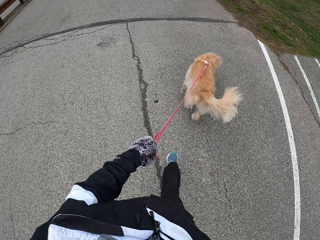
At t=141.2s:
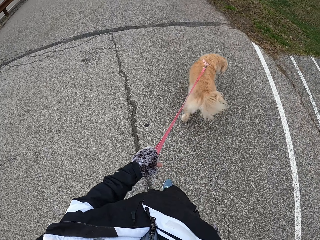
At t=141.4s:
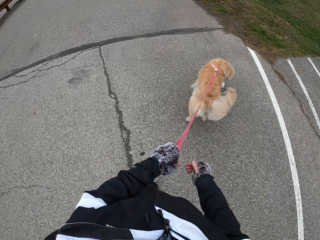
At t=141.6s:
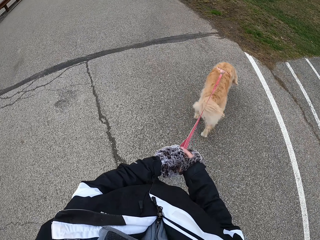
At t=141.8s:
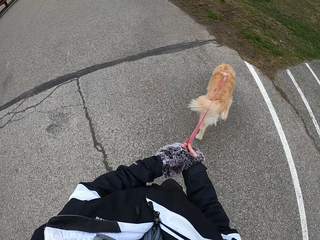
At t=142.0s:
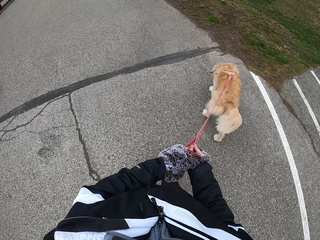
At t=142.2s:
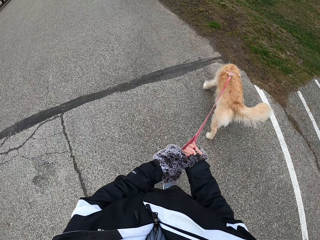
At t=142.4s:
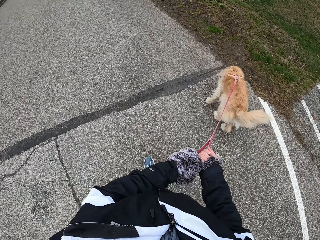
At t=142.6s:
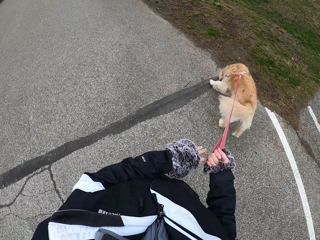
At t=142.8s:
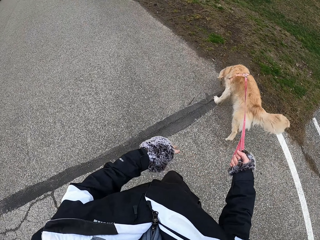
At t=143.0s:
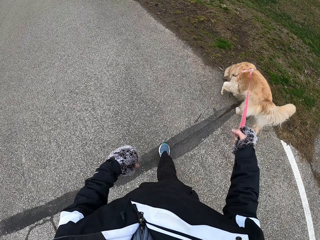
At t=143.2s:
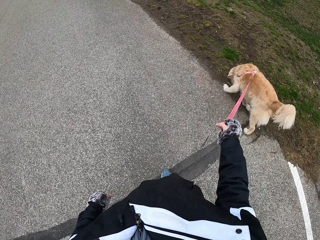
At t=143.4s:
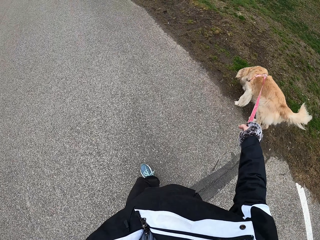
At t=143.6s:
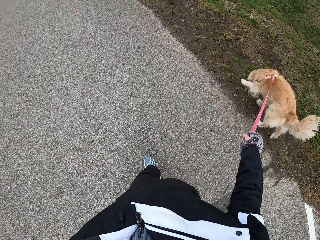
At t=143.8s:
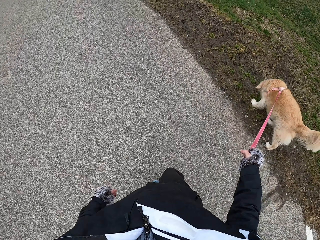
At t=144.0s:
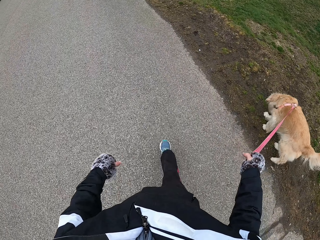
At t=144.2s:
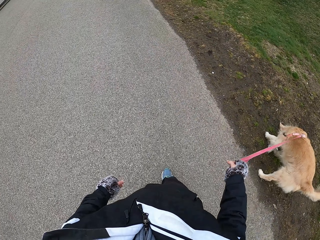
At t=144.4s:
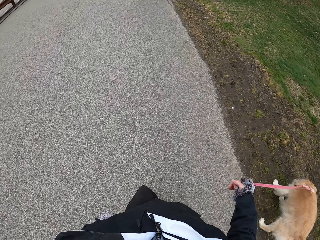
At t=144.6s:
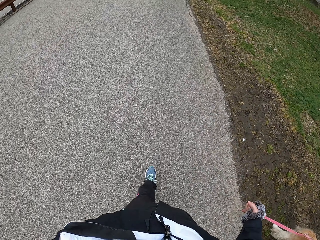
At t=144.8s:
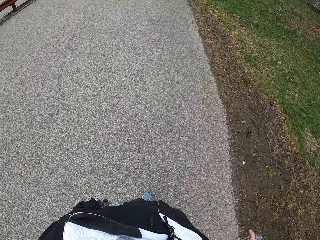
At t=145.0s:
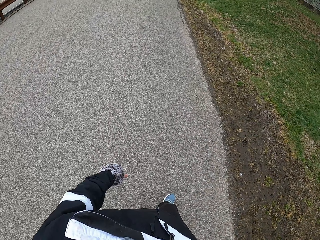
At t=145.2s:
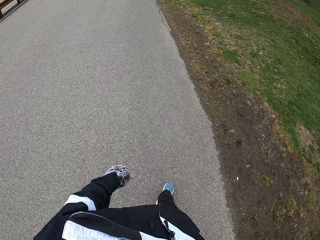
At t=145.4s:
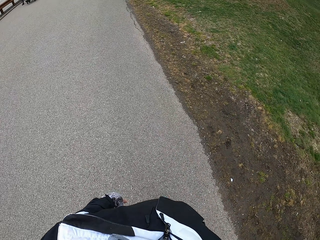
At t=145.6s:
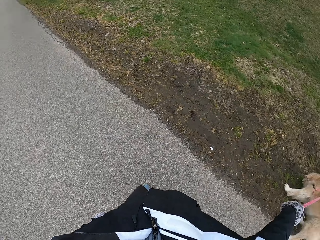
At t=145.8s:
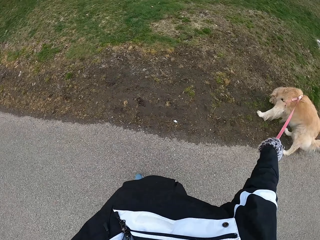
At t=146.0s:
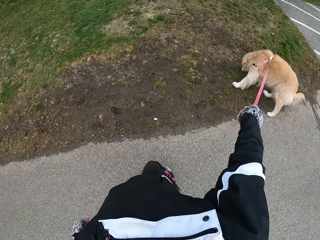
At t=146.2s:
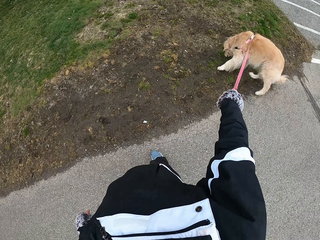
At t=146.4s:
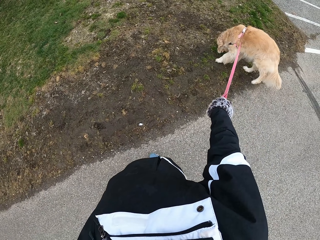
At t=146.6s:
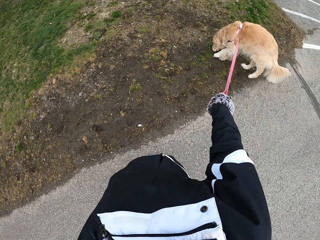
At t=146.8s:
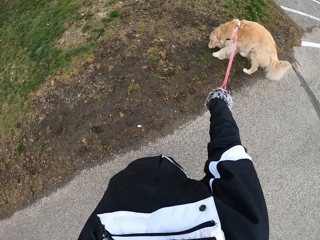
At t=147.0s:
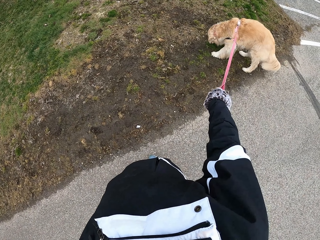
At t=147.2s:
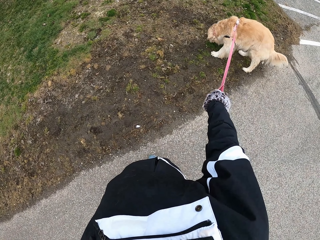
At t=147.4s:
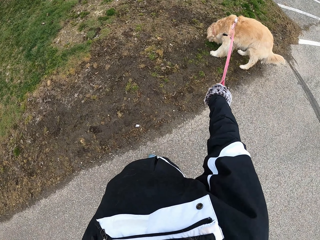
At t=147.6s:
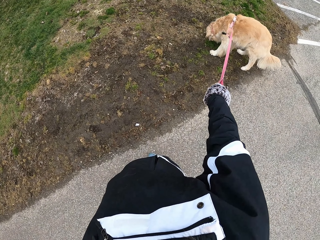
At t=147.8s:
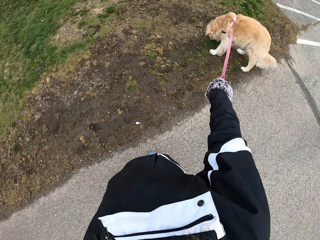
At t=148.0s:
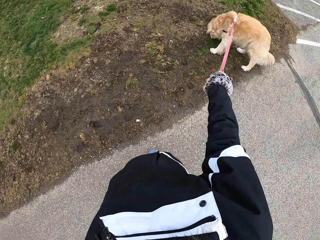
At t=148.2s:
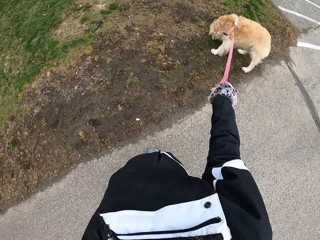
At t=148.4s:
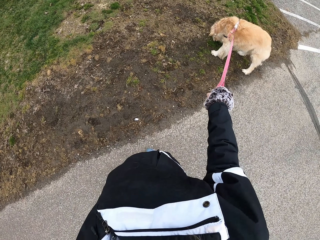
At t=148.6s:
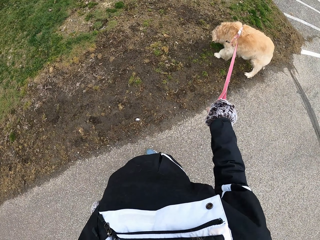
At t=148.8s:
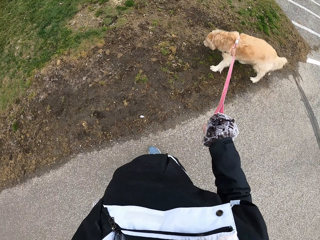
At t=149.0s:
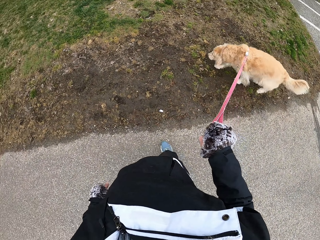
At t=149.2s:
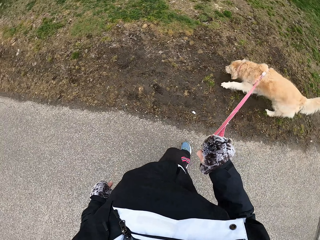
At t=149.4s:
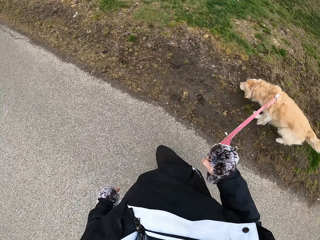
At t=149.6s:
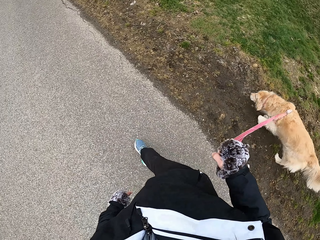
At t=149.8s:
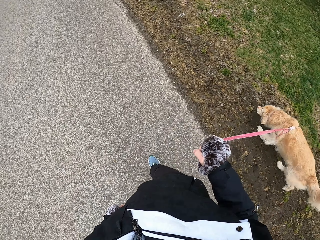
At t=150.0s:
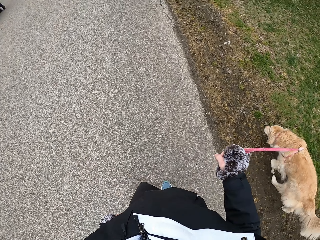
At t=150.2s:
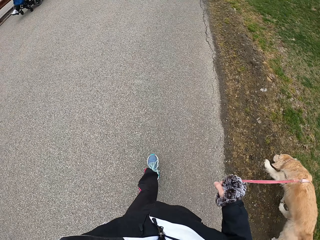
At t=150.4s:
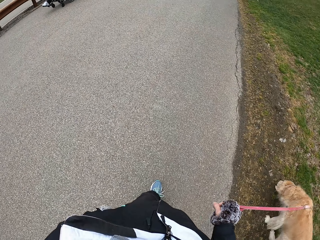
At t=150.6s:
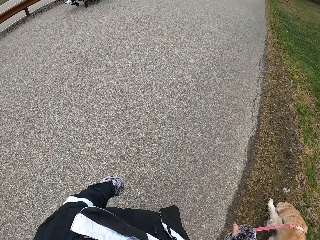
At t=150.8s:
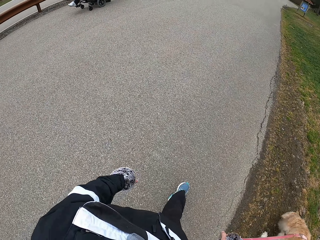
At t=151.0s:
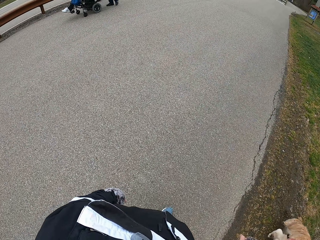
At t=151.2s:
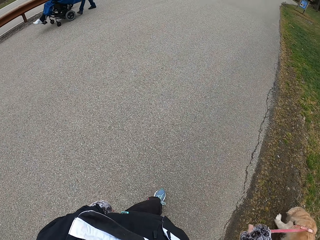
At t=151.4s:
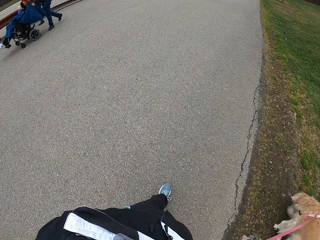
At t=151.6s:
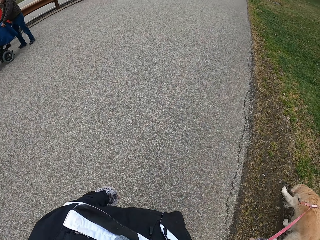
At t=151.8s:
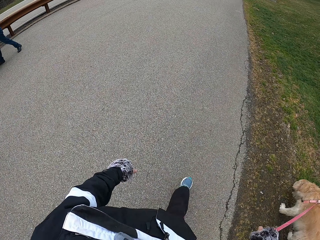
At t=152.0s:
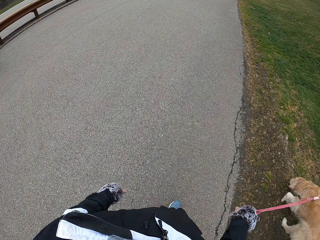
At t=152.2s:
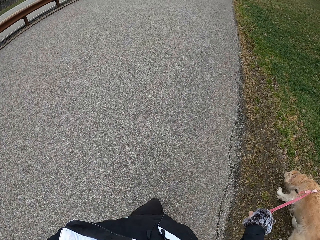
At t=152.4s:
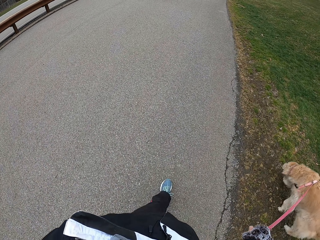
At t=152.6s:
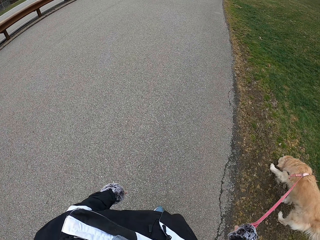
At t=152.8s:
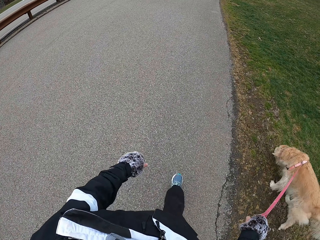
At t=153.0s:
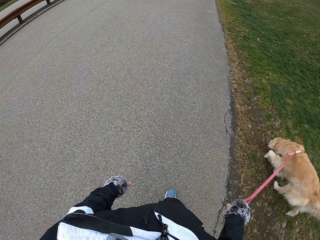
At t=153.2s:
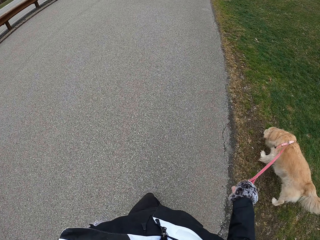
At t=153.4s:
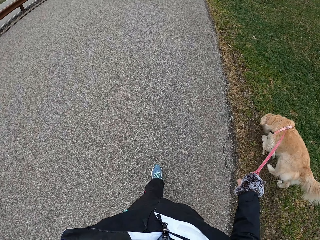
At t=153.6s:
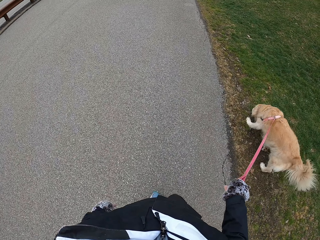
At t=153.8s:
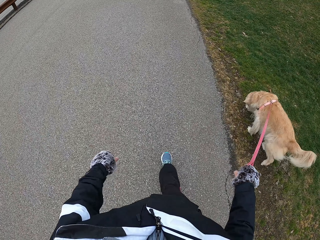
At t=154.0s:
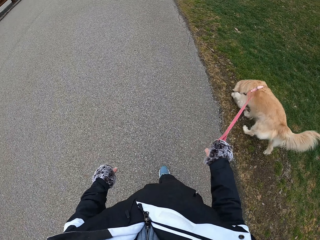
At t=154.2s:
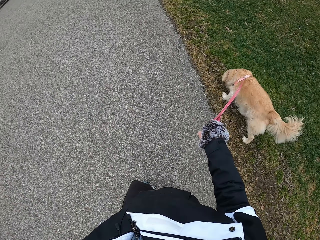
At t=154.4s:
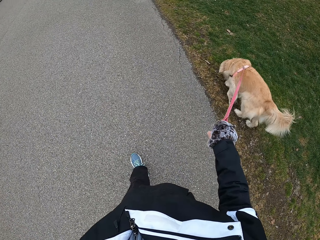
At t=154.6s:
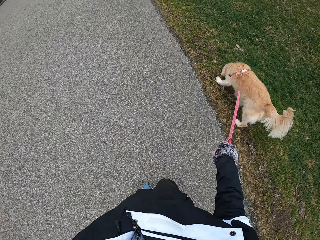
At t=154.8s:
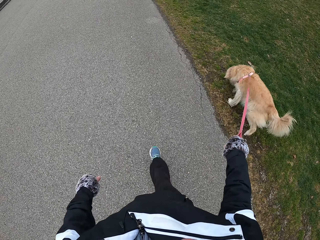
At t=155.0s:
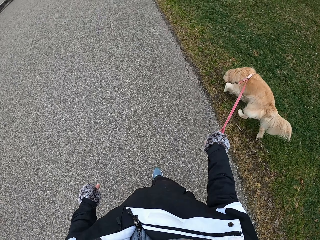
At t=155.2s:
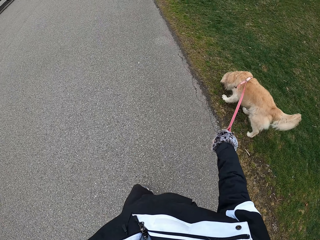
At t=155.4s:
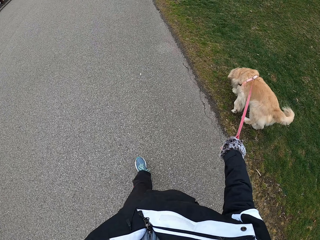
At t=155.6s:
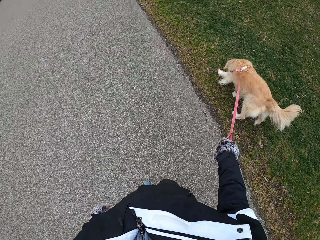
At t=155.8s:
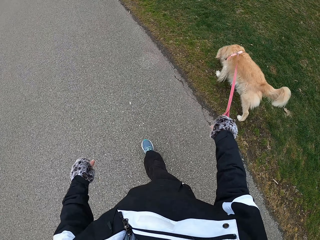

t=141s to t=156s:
The camera wearer exchanges the dog leash hands. He stops with the dog on the pathway. He walks with his dog on the pathway.

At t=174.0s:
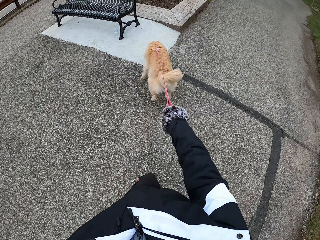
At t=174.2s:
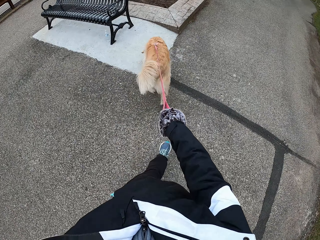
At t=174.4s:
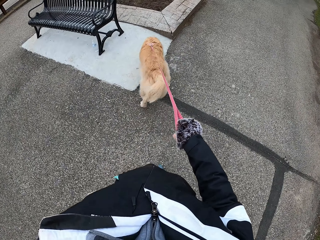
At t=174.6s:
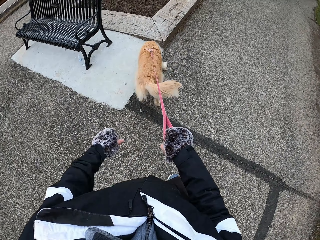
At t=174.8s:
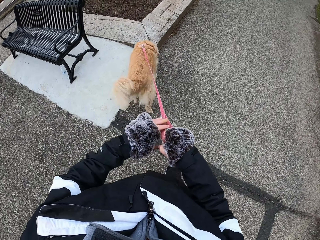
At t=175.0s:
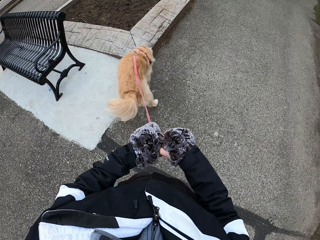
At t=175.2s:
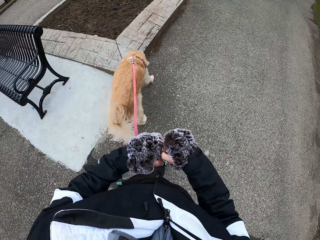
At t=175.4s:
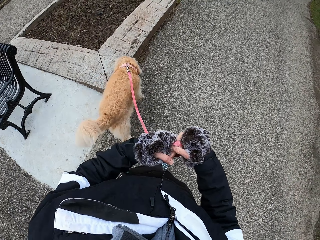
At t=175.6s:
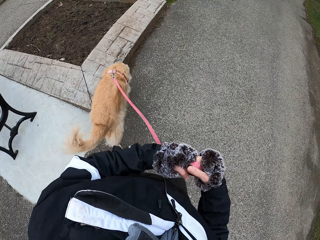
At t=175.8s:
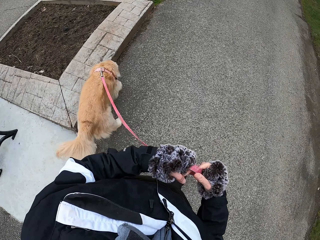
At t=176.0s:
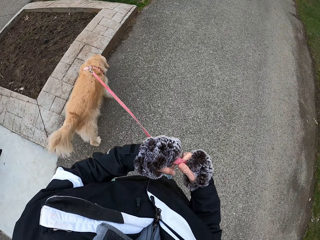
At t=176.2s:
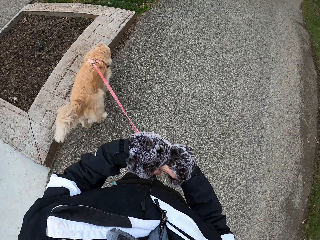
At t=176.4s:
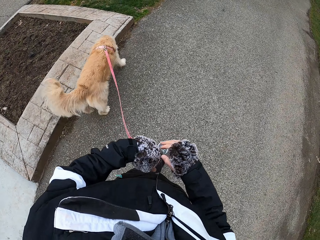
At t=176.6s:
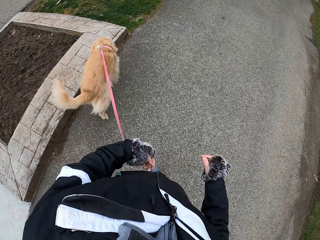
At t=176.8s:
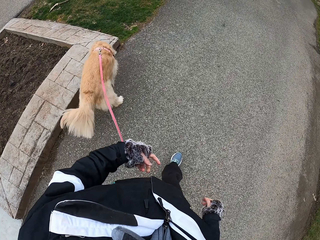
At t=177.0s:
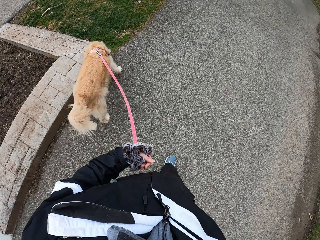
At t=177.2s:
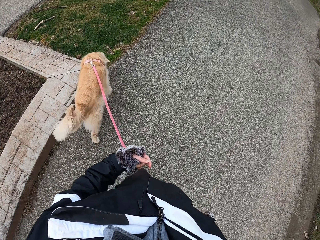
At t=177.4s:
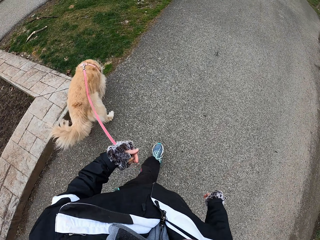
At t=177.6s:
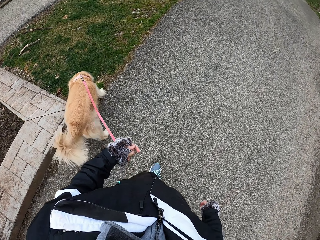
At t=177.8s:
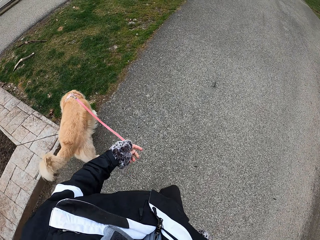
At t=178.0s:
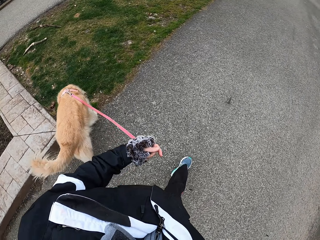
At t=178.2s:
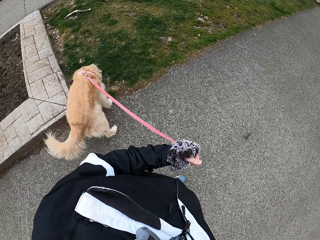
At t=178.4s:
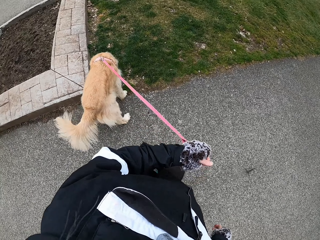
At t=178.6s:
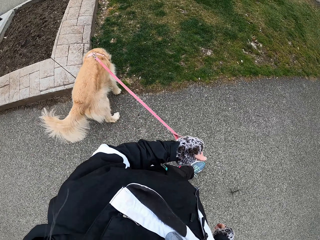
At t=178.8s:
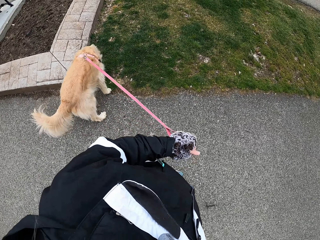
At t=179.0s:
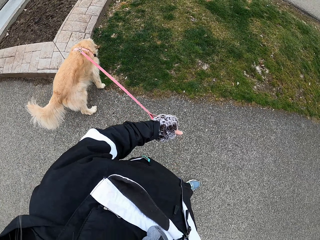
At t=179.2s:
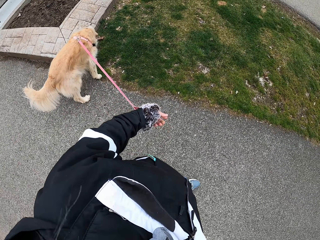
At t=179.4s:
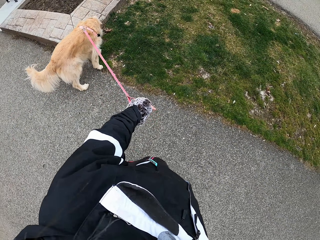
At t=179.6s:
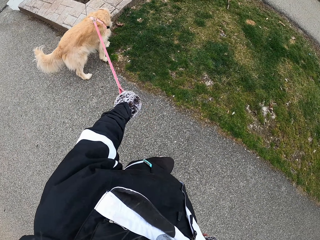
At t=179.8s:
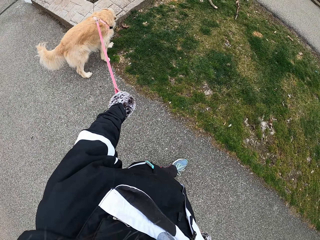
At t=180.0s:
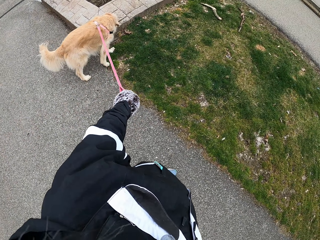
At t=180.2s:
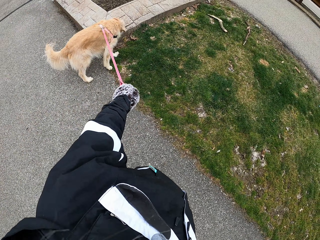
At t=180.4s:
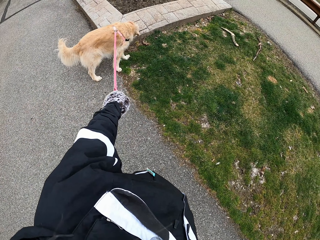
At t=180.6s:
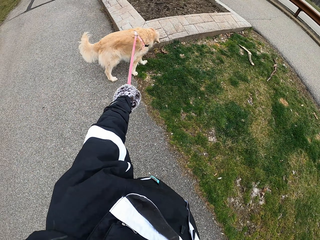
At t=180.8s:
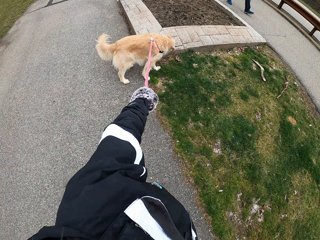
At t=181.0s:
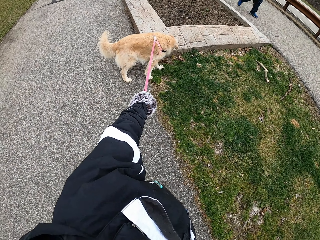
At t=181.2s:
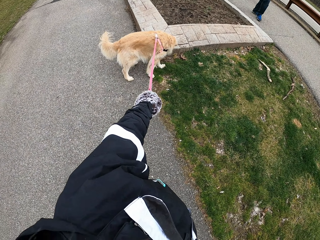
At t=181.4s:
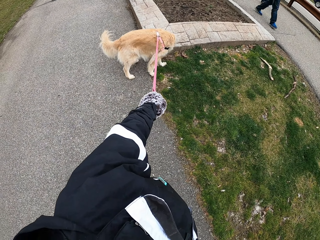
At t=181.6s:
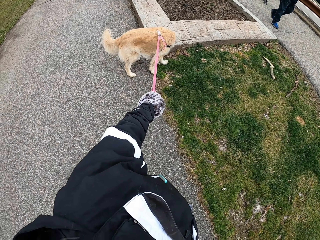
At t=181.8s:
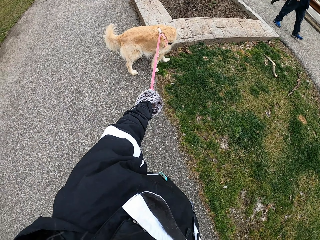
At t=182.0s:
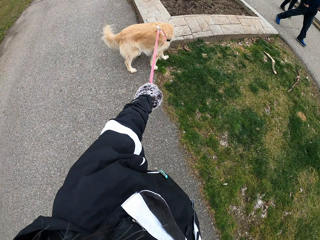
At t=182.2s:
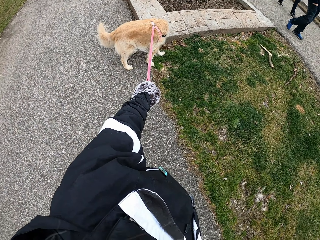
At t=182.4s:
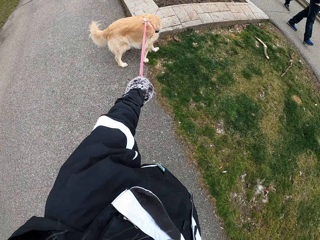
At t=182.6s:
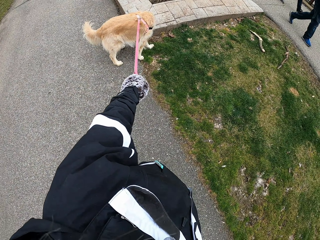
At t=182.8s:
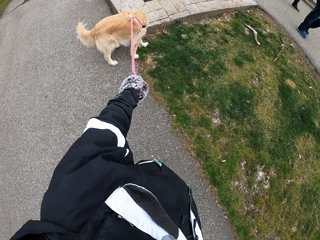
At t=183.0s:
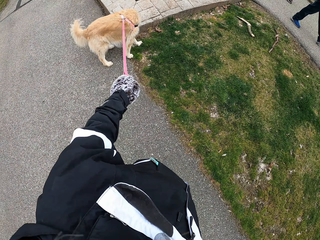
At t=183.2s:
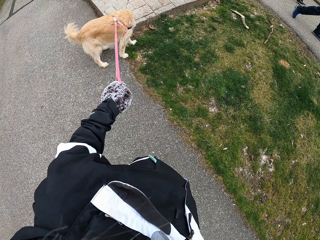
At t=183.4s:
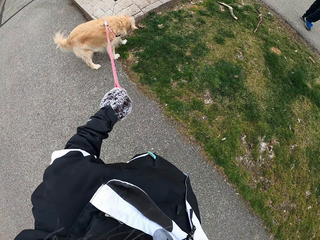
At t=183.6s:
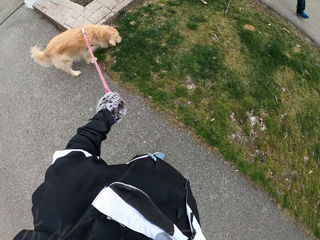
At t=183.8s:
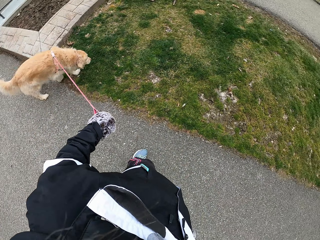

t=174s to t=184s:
The camera wearer exchanges the dog leash hands. They stop with the dog on the pathway.
